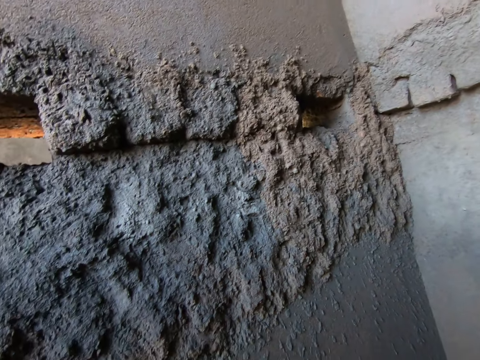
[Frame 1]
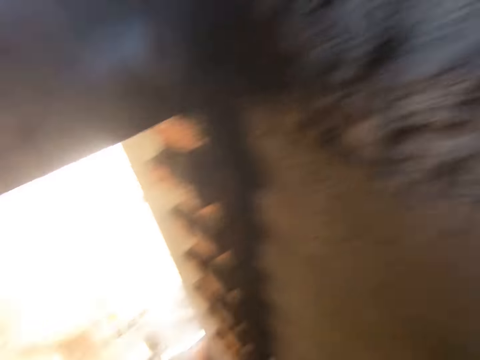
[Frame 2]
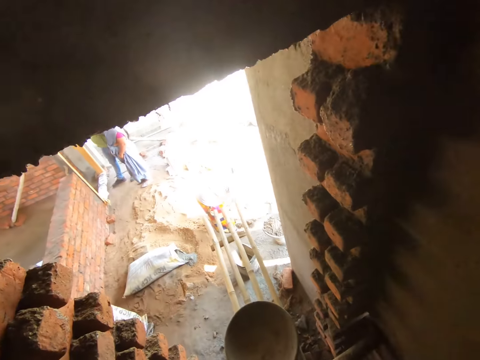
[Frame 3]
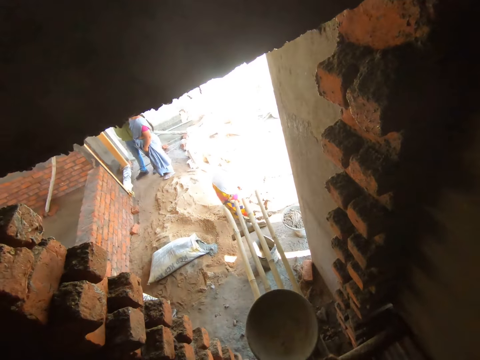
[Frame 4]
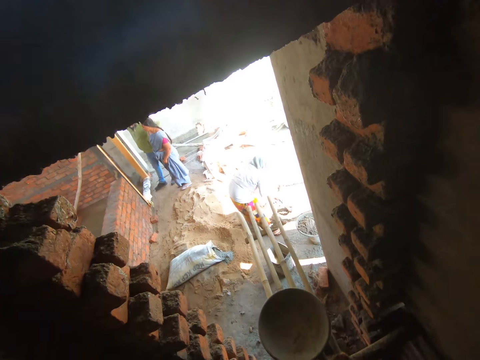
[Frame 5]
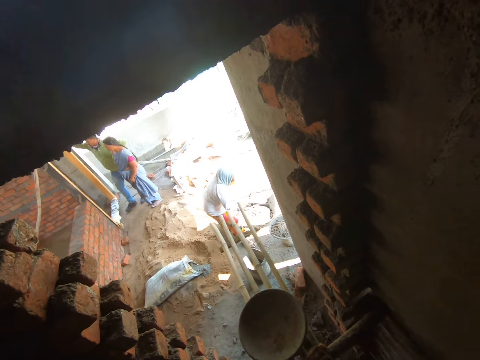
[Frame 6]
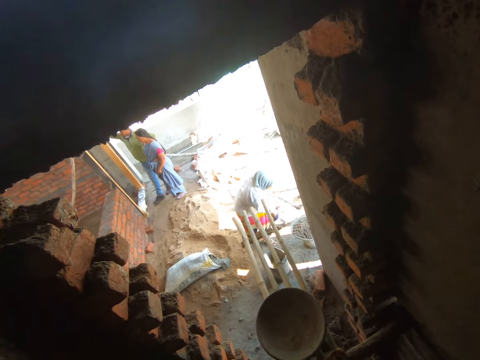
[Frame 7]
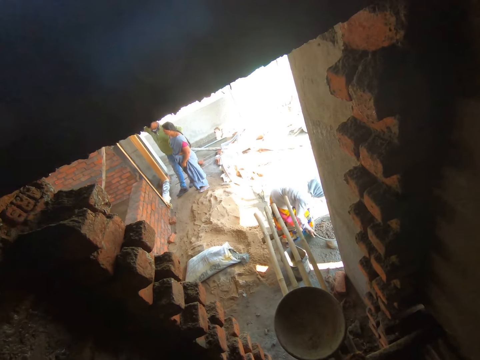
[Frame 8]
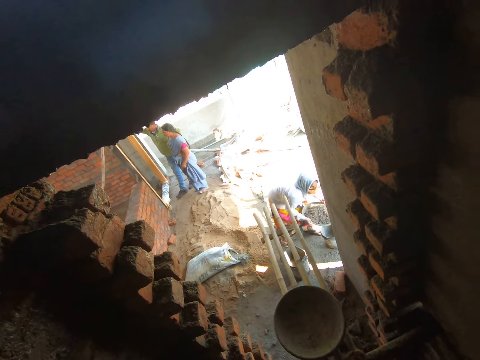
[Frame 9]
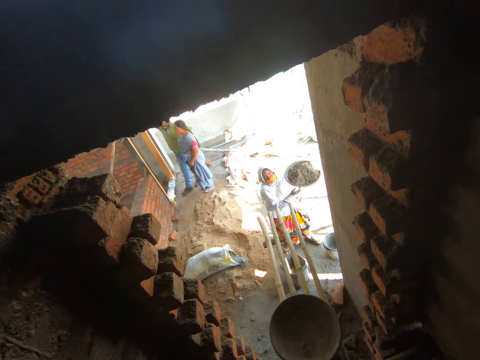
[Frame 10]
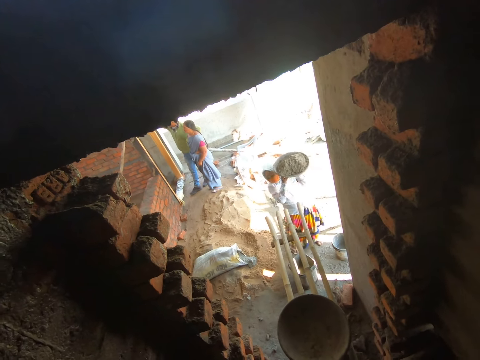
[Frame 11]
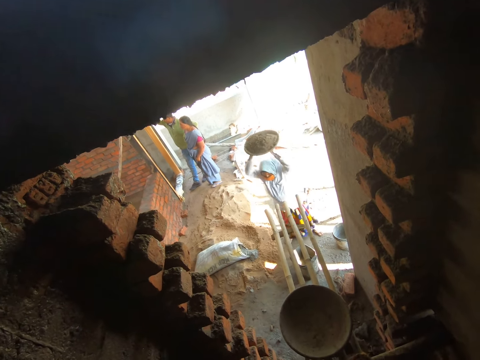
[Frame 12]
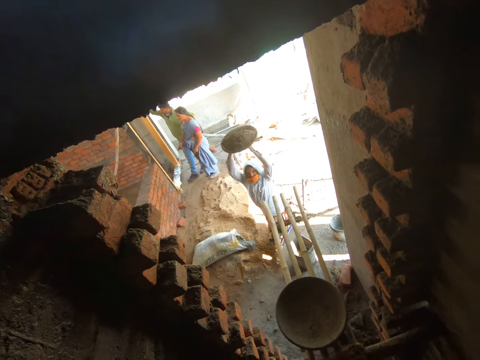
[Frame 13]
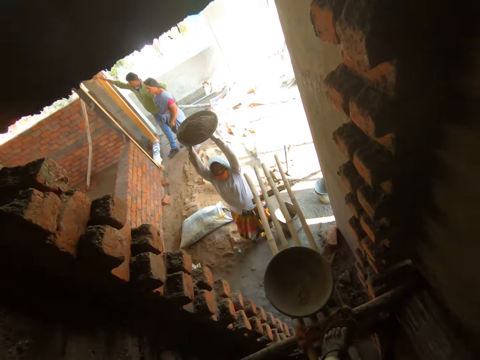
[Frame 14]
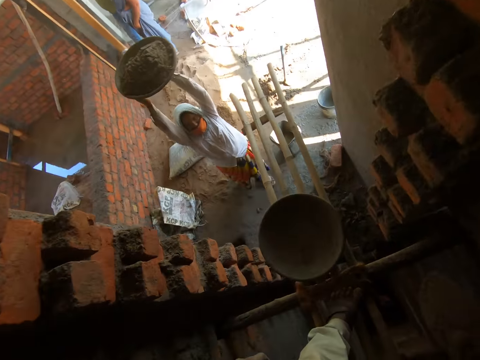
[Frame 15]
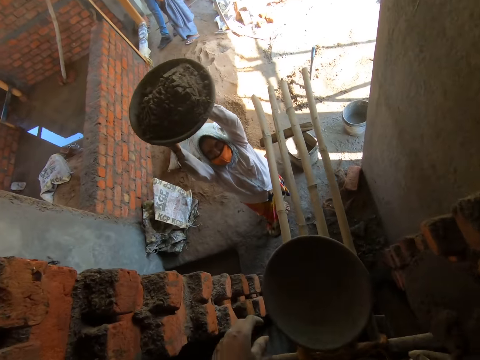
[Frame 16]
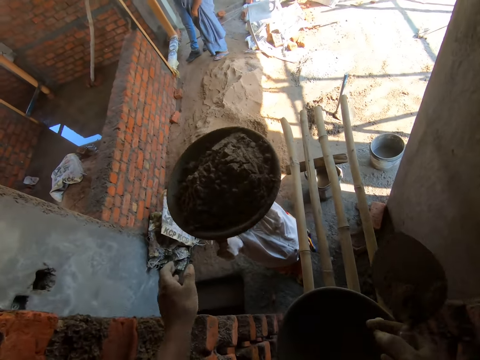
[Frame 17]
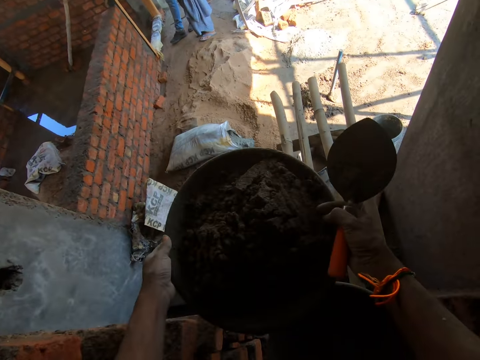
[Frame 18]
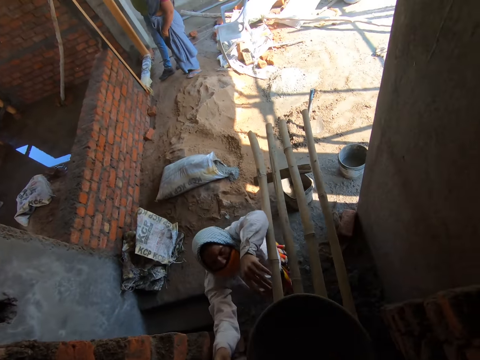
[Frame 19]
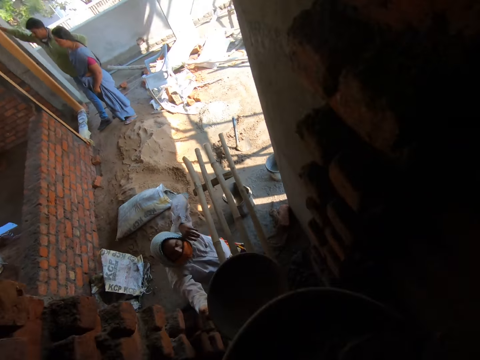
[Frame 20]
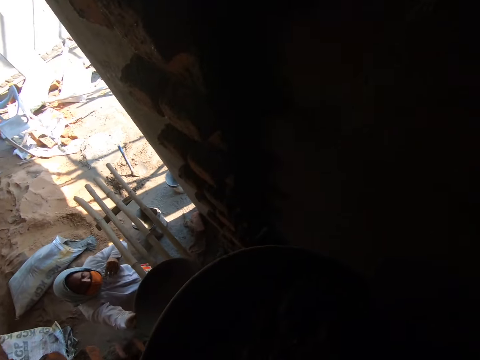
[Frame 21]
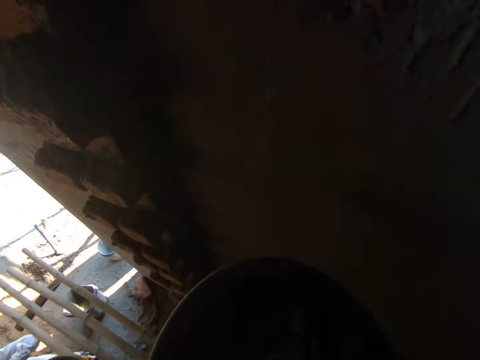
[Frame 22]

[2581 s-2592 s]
The woman packs the mortar from the floor with the hoe in her hands. She pours the mortar in the head pan with the hoe in her hands, drops the hoe on the floor with both hands, and carries the head pan from the floor with both hands. The woman converses with the camera wearer. The woman moves around. The camera wearer collects the head pan from the woman with both hands. The woman hands the mortar pan to the camera wearer. The woman moves around.

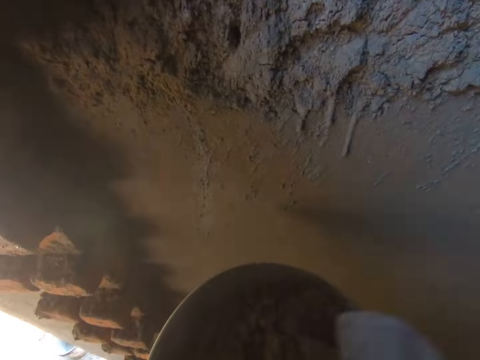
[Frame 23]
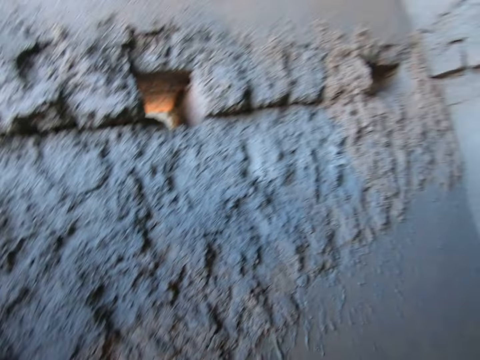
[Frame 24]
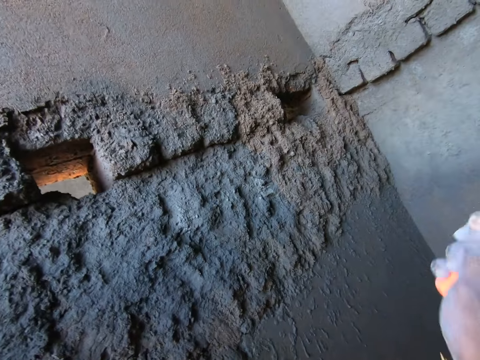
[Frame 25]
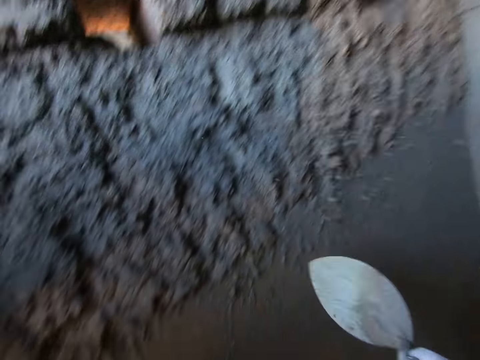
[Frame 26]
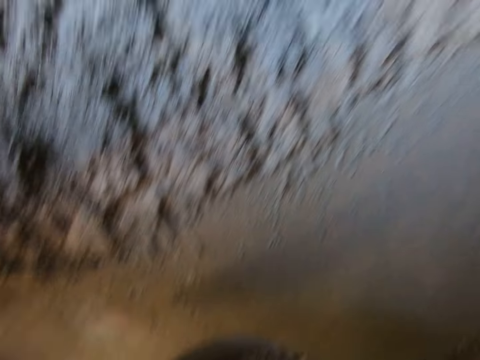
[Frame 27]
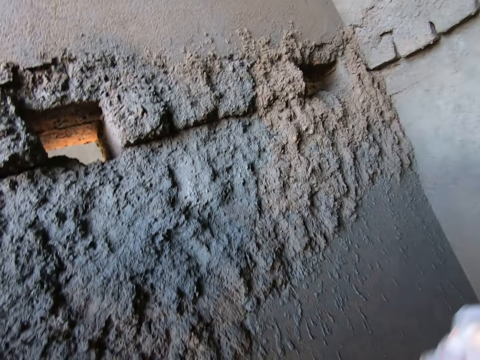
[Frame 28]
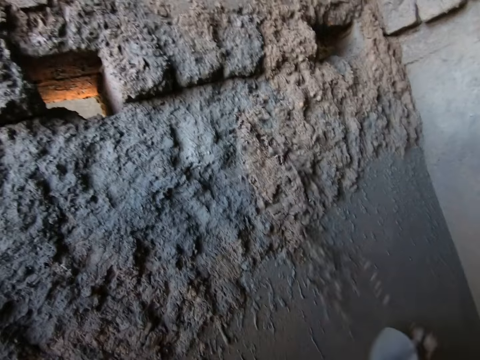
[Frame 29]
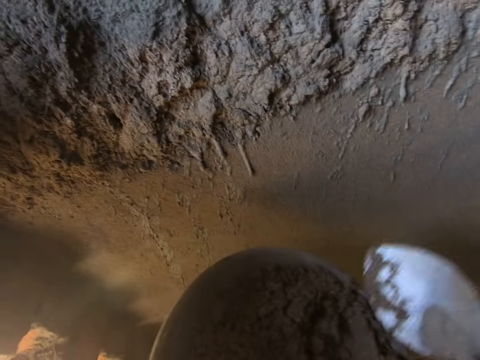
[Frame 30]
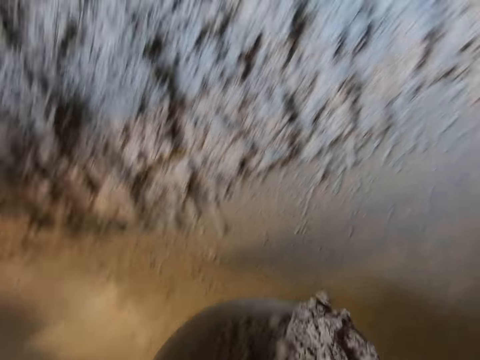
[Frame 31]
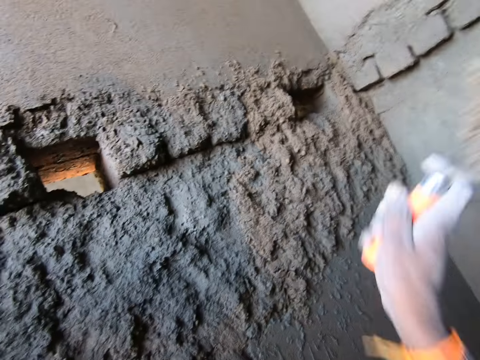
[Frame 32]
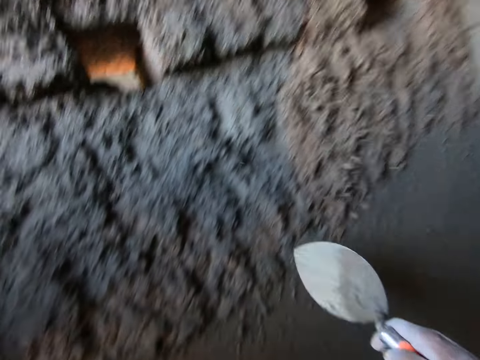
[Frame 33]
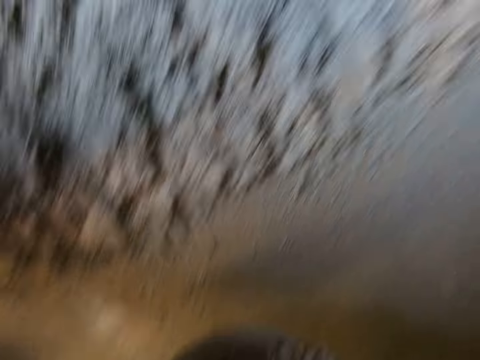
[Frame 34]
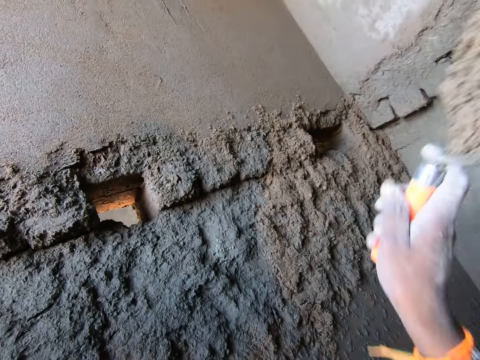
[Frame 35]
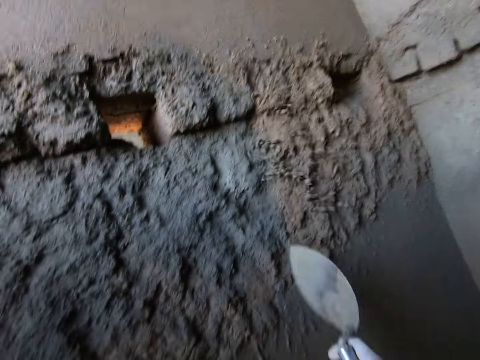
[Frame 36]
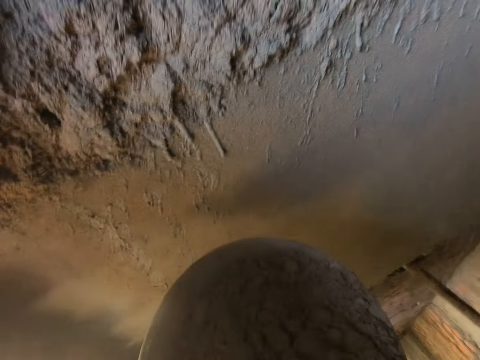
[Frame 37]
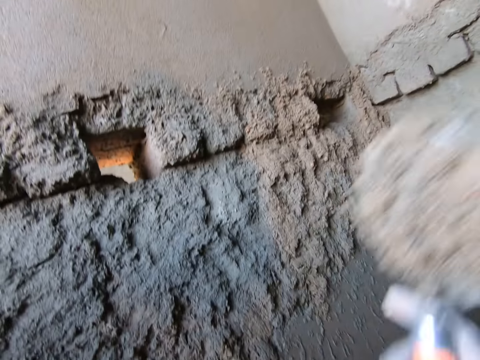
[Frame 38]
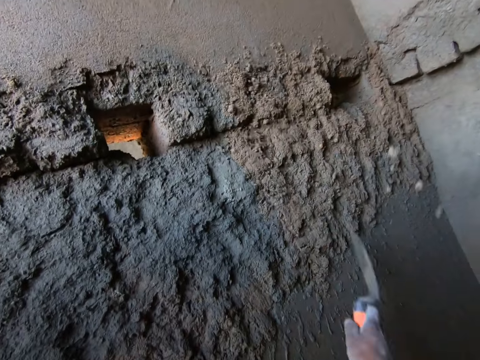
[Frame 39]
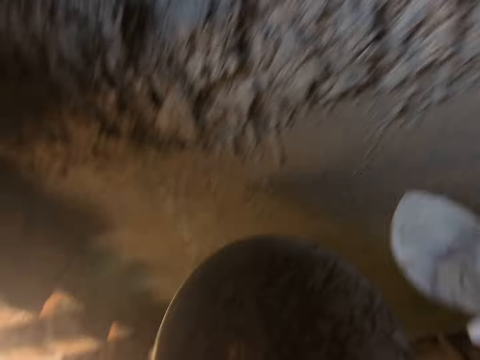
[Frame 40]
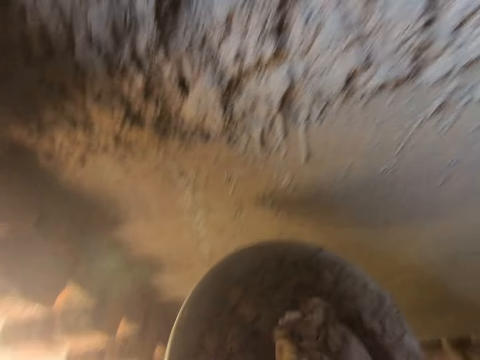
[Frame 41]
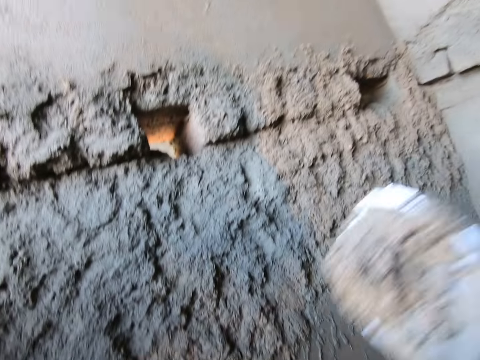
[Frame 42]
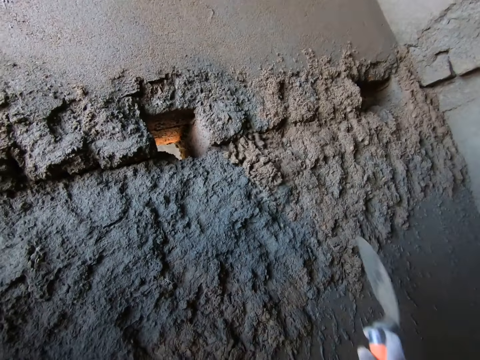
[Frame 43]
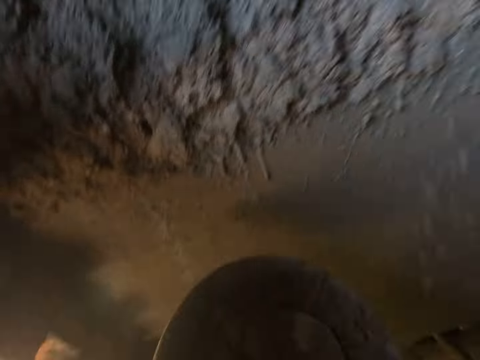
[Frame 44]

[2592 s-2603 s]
The camera wearer takes the mortar from the head pan with the hand trowel in his right hand. He pastes the mortar on the wall with the hand trowel in his right hand. He takes the mortar from the head pan with the hand trowel in his right hand. He pastes the mortar on the wall with the hand trowel in his right hand. He takes the mortar from the head pan with the hand trowel in his right hand. He pastes the mortar on the wall with the hand trowel in his right hand. He takes the mortar from the head pan with the hand trowel in his right hand. He pastes the mortar on the wall with the hand trowel in his right hand. He takes the mortar from the head pan with the hand trowel in his right hand. He pastes the mortar on the wall with the hand trowel in his right hand. He takes the mortar from the head pan with the hand trowel in his right hand. He pastes the mortar on the wall with the hand trowel in his right hand. He mixes the mortar in the head pan with the hand trowel in his right hand.

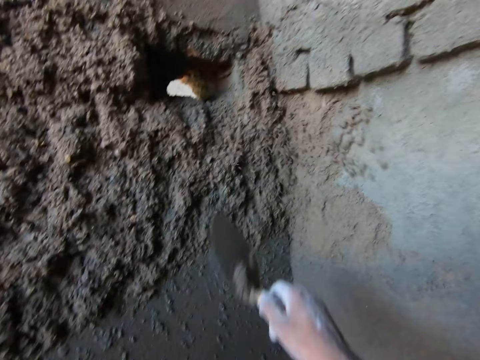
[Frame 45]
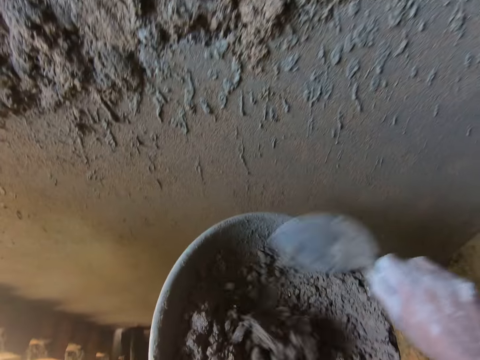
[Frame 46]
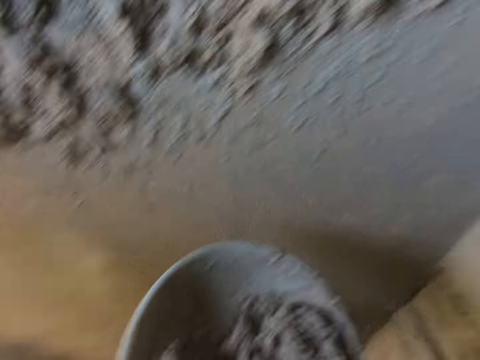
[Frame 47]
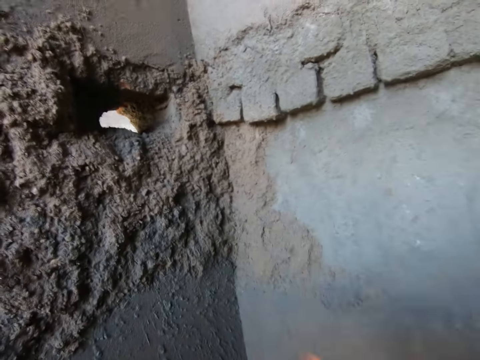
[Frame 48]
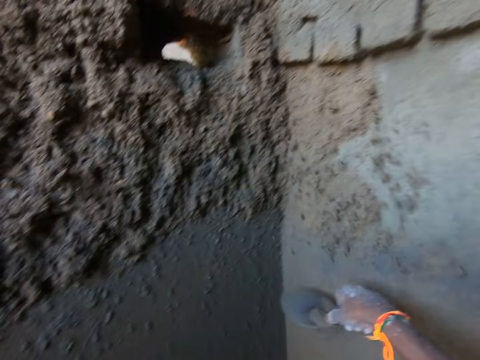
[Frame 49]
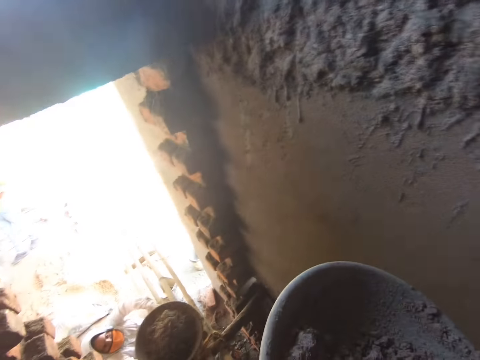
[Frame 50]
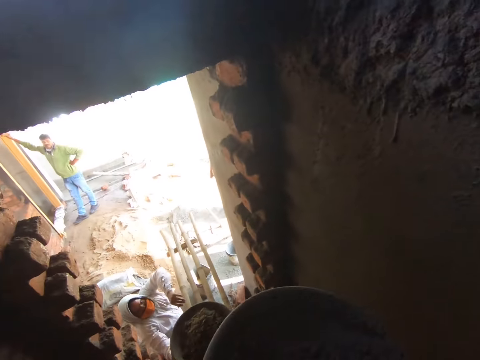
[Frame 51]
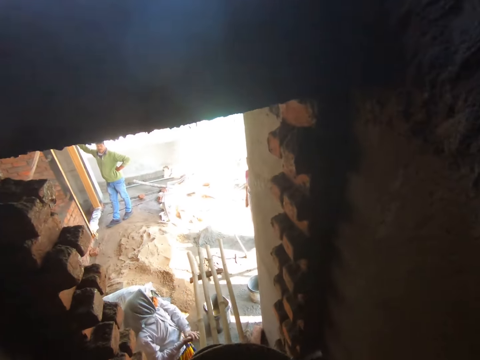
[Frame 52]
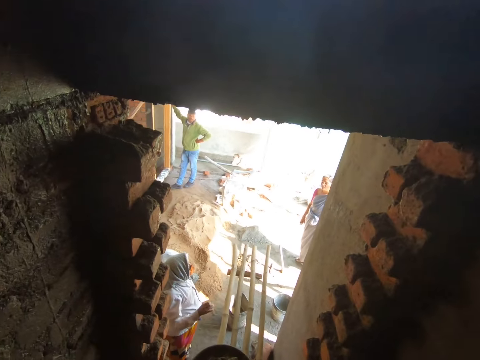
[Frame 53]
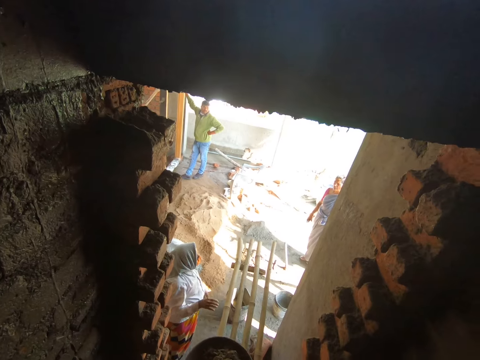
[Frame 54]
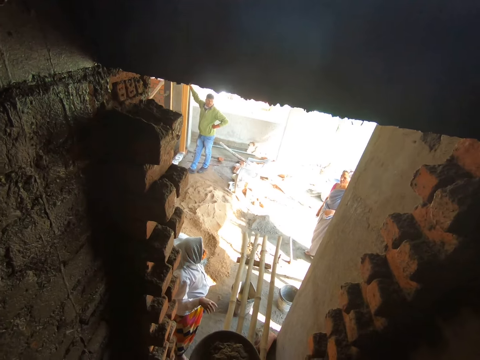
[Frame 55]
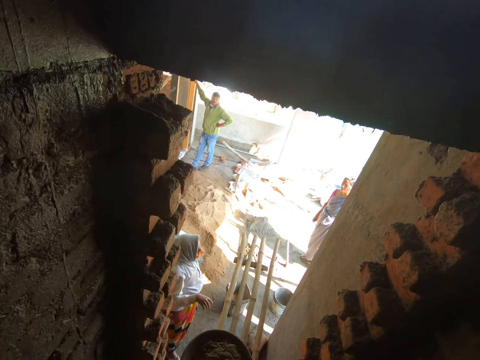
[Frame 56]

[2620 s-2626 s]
The camera wearer throws mortar on the wall. He scrapes the mortar in the head pan with the hand trowel in his right hand. He takes the mortar from the head pan with the hand trowel in his right hand. He pastes the mortar on the wall with the hand trowel in his right hand. The woman drops the head pan on the scaffolding with both hands. The woman converses with another woman.
